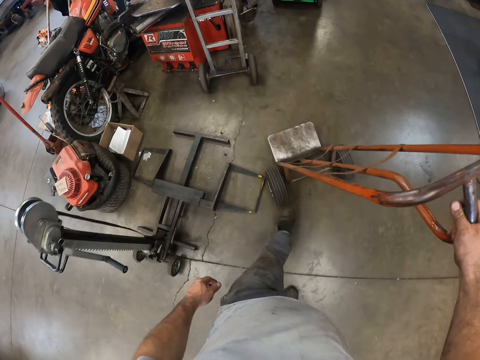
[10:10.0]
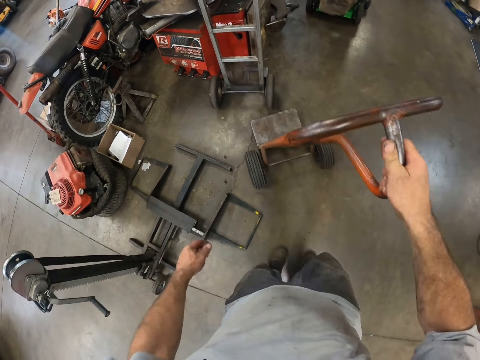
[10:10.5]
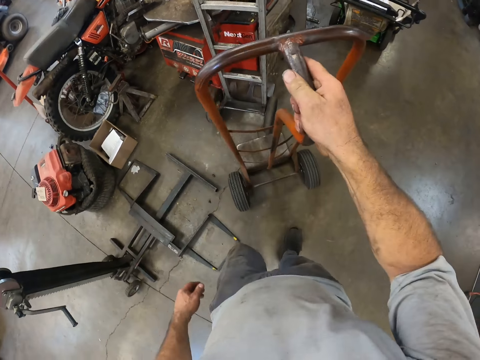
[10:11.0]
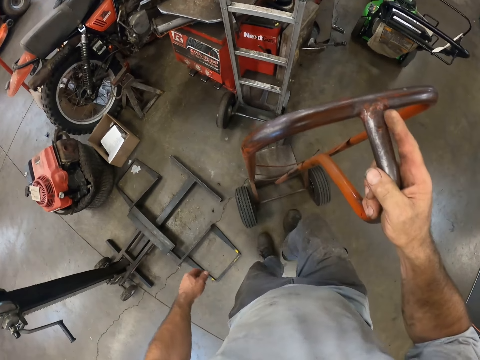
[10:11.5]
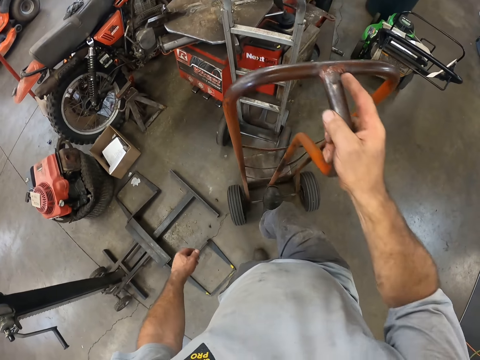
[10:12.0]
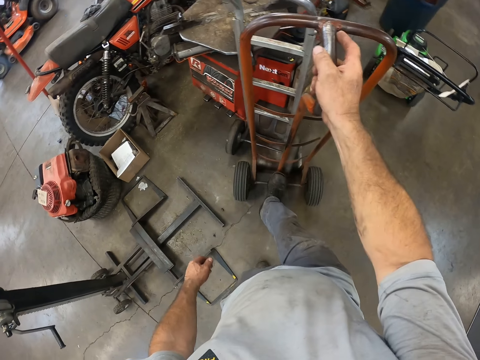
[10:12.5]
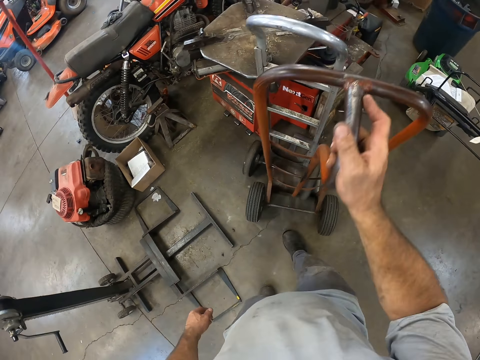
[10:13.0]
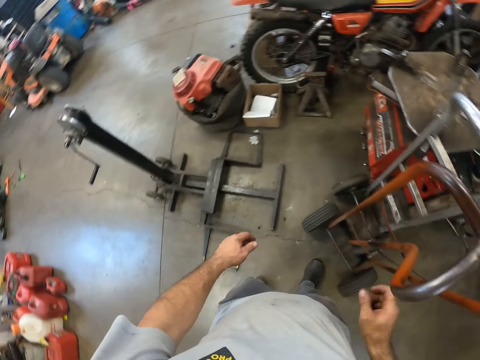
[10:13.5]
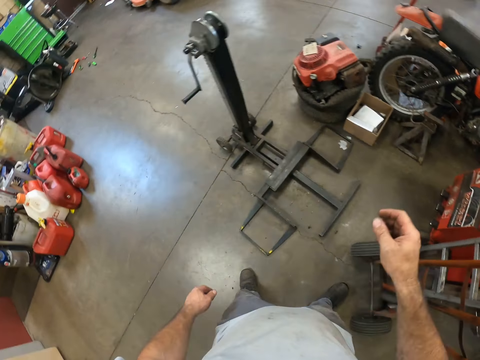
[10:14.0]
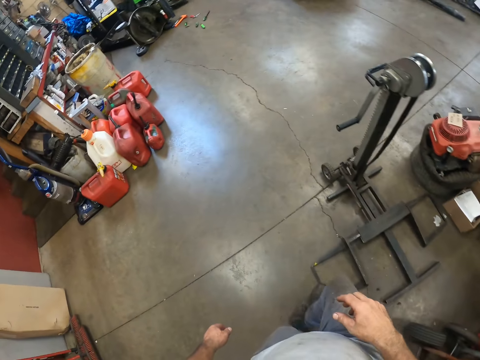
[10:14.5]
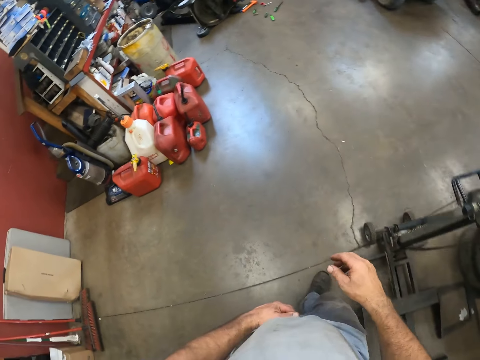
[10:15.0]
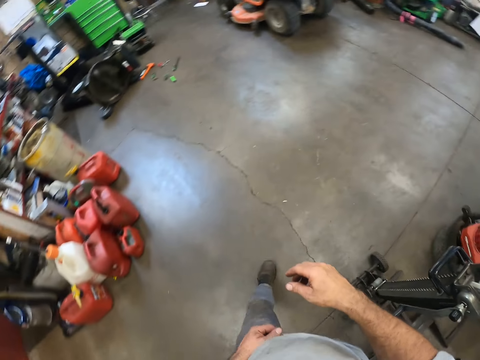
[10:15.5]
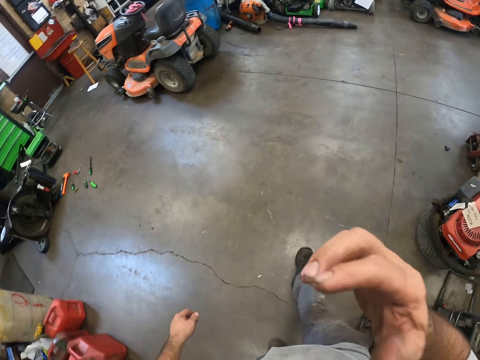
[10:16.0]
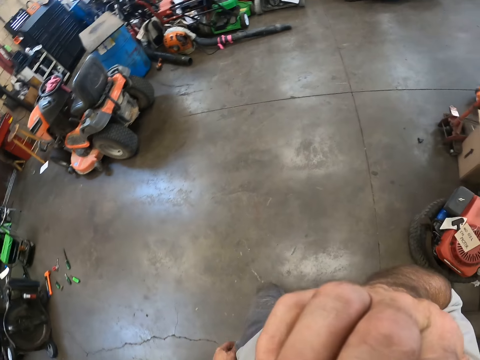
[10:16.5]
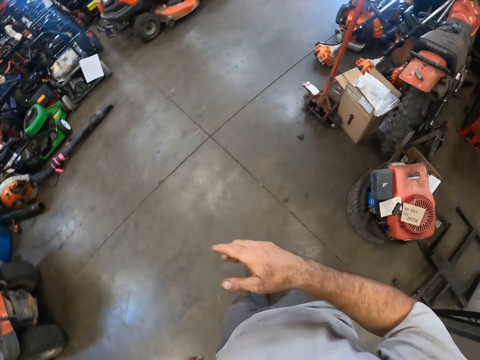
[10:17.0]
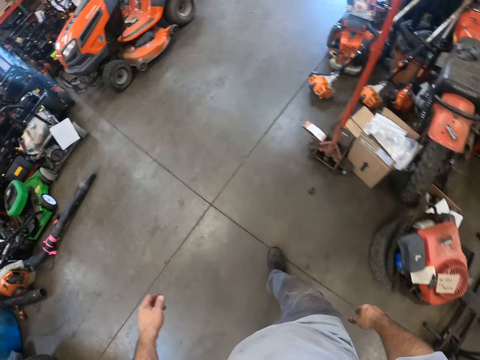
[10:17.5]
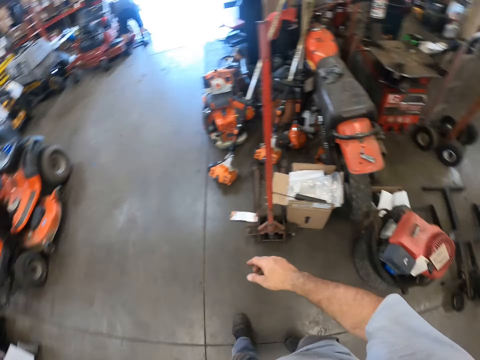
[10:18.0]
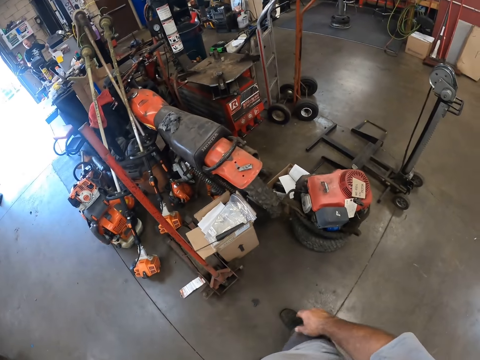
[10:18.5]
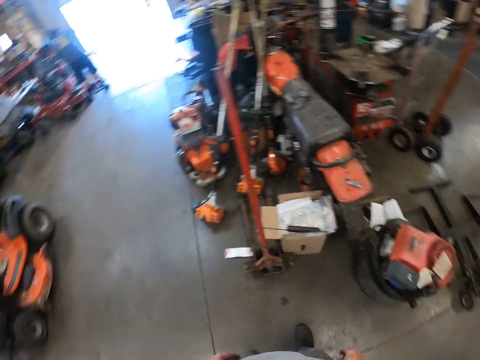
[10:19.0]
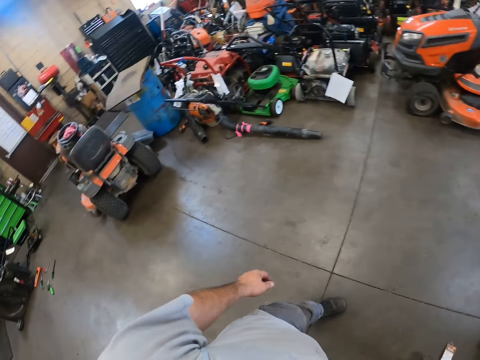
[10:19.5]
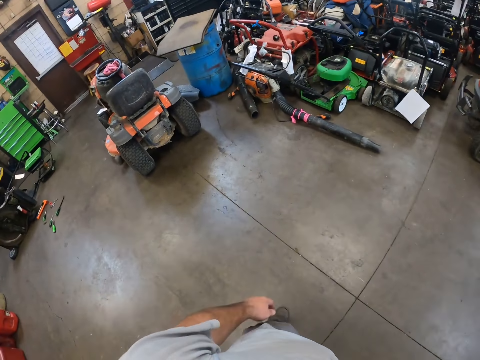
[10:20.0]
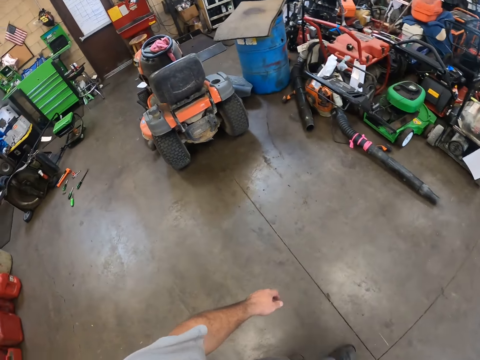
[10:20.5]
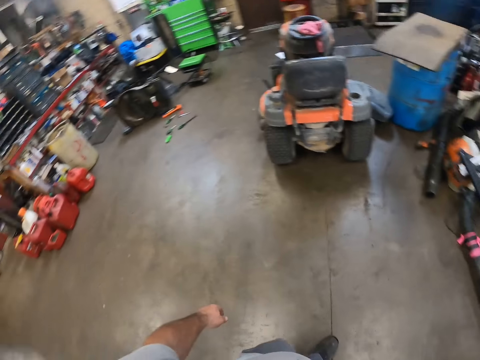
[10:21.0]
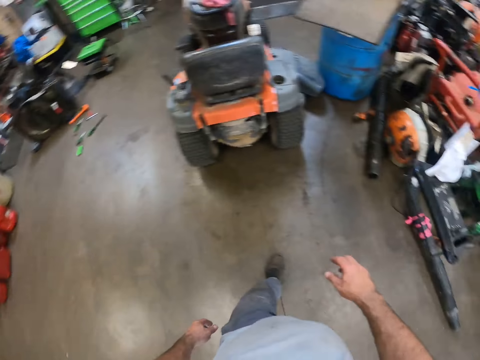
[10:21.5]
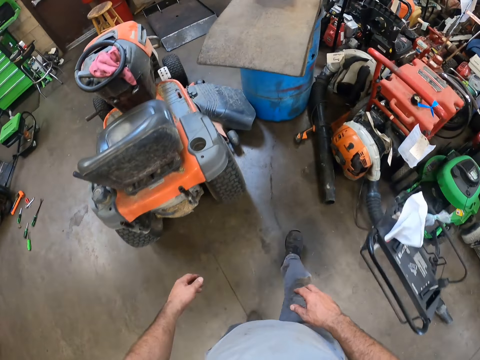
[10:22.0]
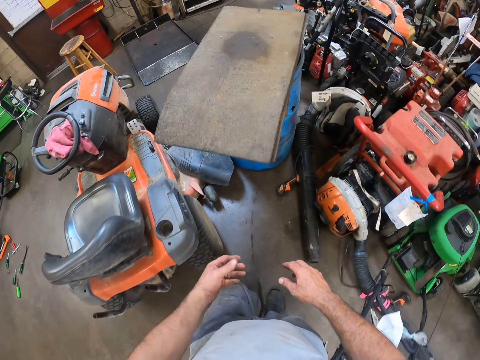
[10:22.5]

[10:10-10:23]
The camera wearer stops pushing the sack truck. He moves the sack truck with his right leg. He steps on a hand trolley with a leg and parks the hand trolley in a garage. He removes his right hand from the sack truck. He walks around the garage. He touches his face. He lifts up a hand. He walks around the garage. He looks around the garage. He walks around the garage.

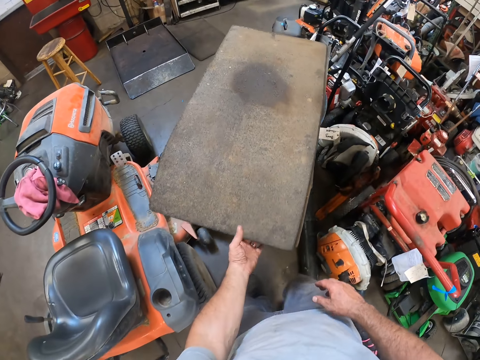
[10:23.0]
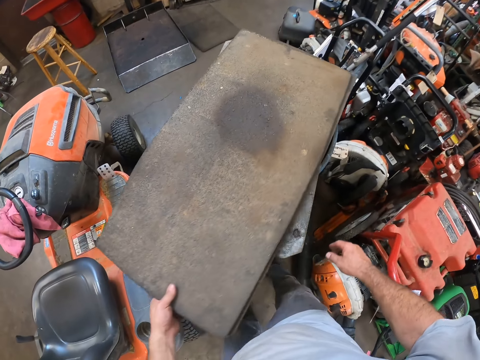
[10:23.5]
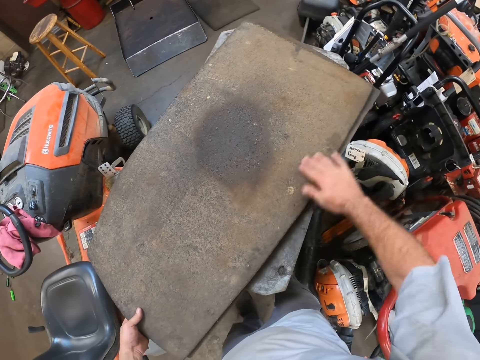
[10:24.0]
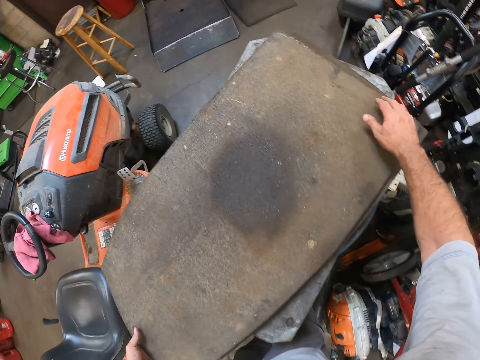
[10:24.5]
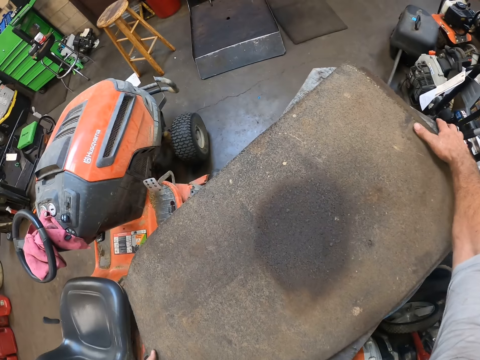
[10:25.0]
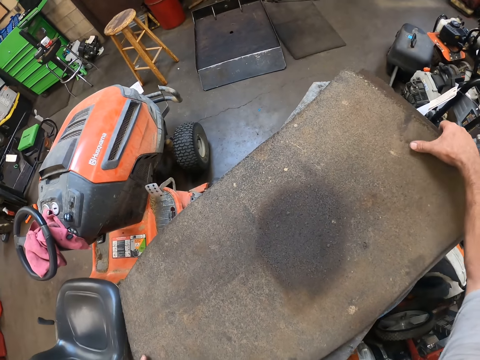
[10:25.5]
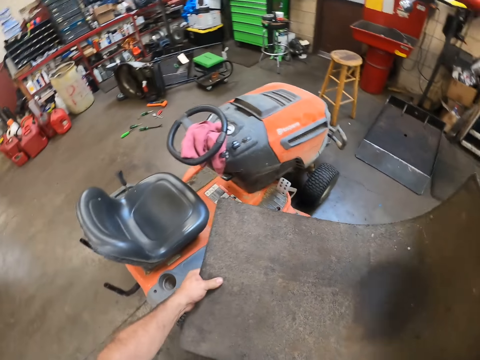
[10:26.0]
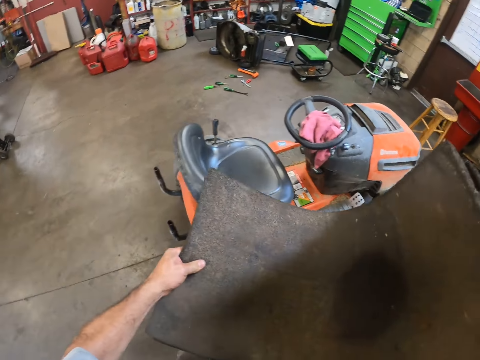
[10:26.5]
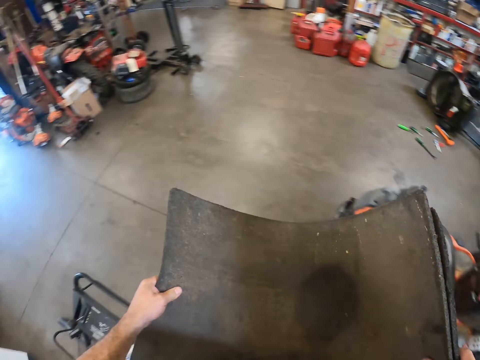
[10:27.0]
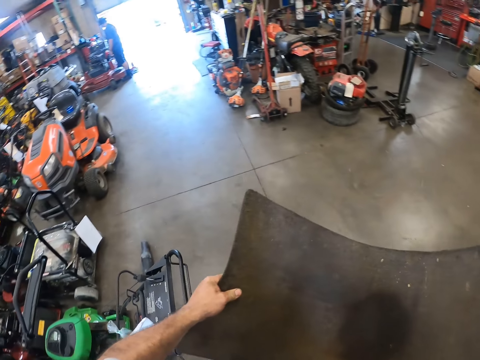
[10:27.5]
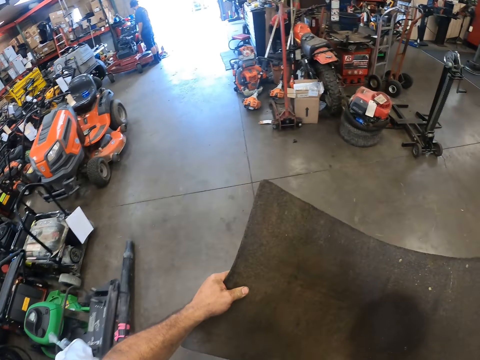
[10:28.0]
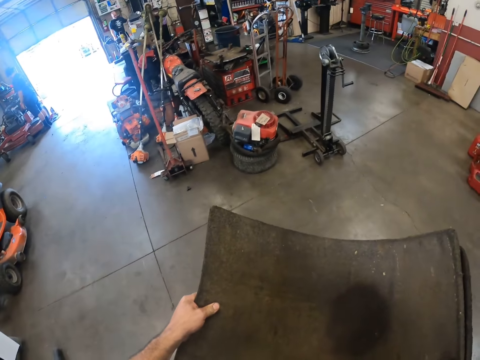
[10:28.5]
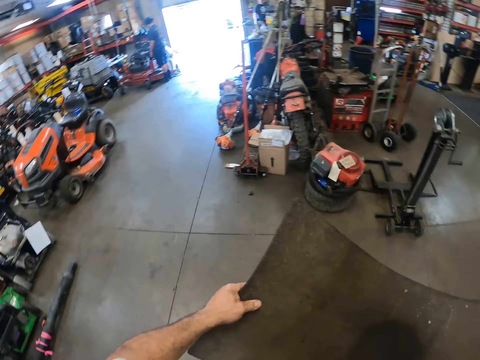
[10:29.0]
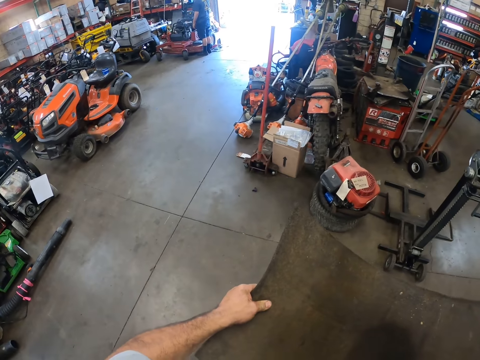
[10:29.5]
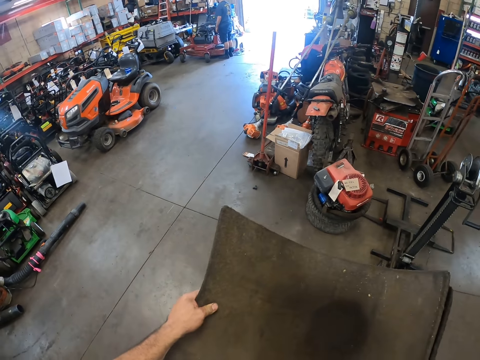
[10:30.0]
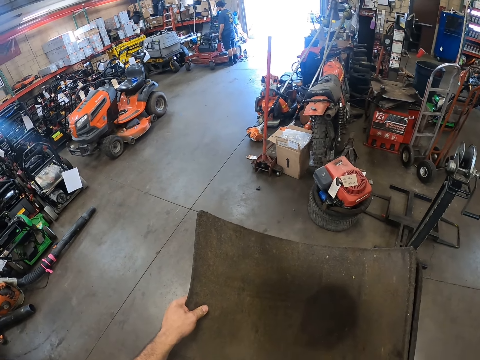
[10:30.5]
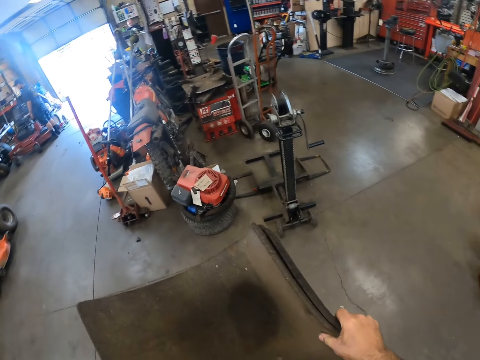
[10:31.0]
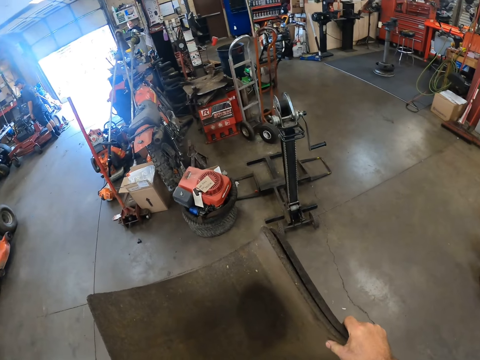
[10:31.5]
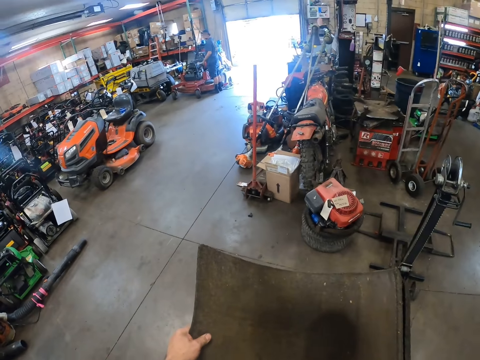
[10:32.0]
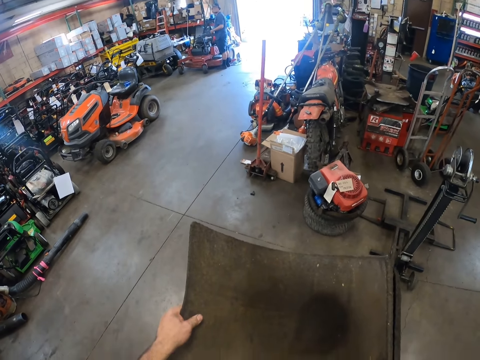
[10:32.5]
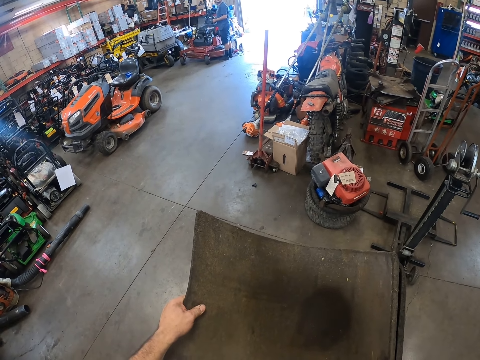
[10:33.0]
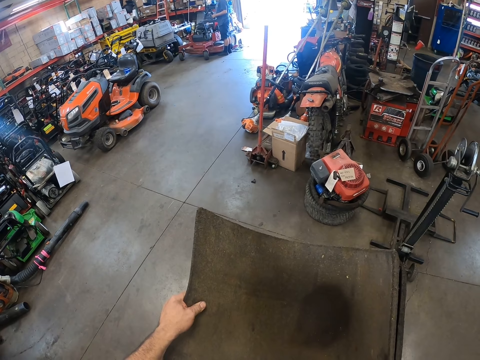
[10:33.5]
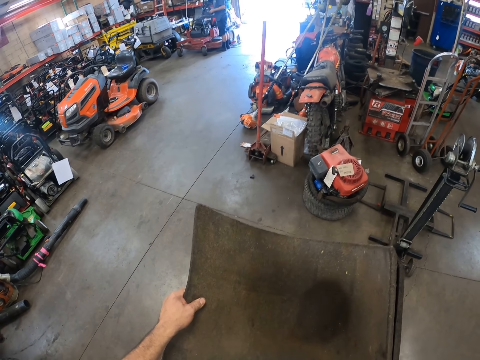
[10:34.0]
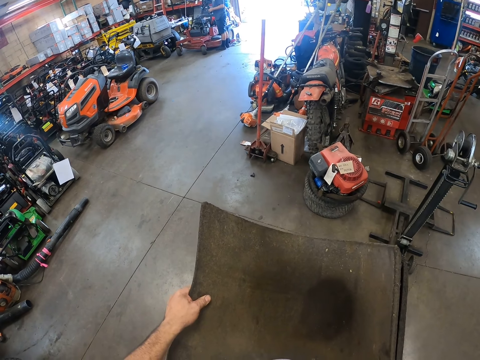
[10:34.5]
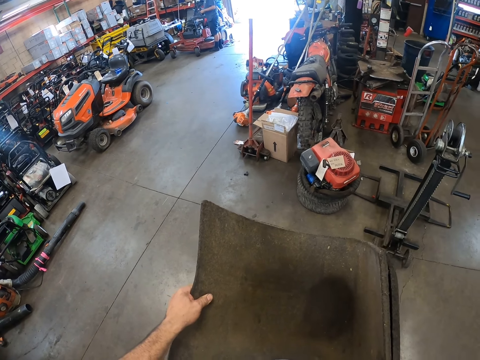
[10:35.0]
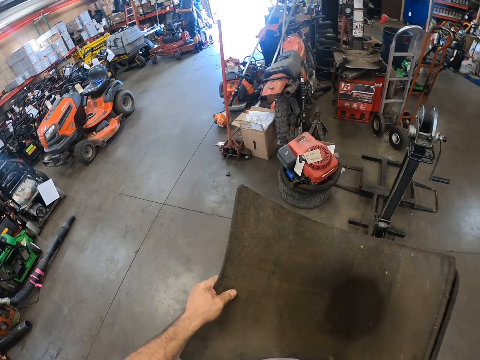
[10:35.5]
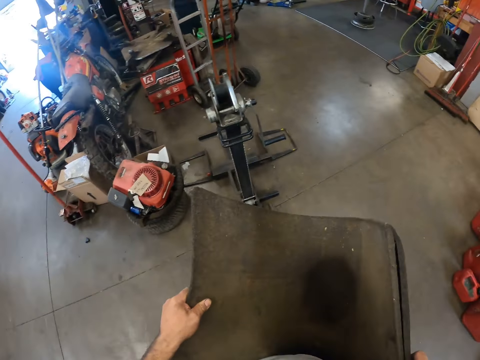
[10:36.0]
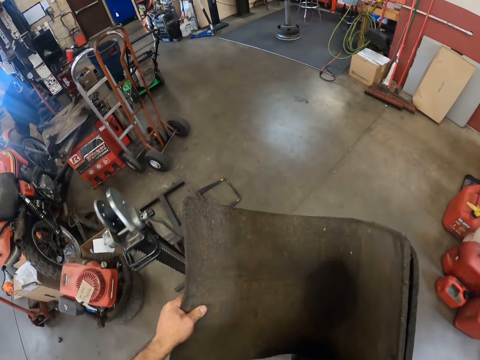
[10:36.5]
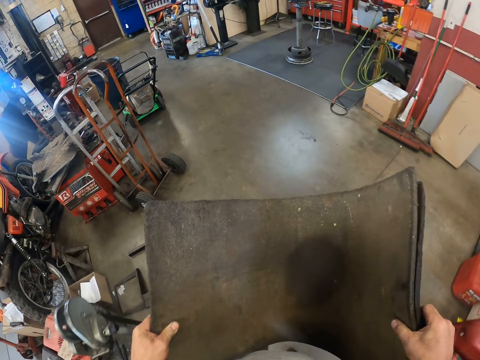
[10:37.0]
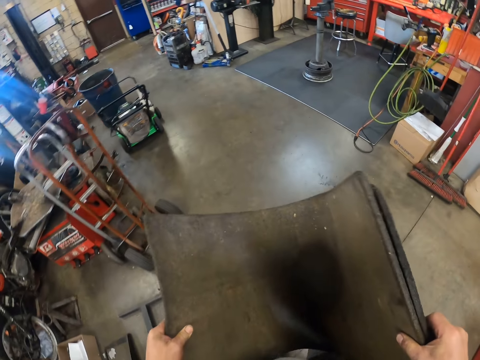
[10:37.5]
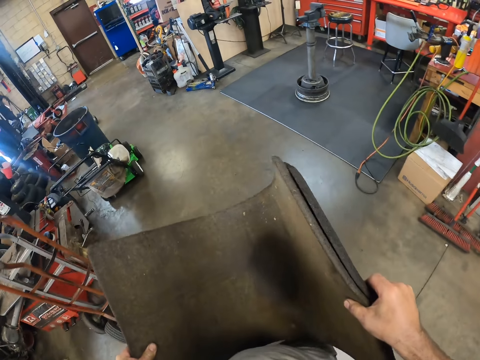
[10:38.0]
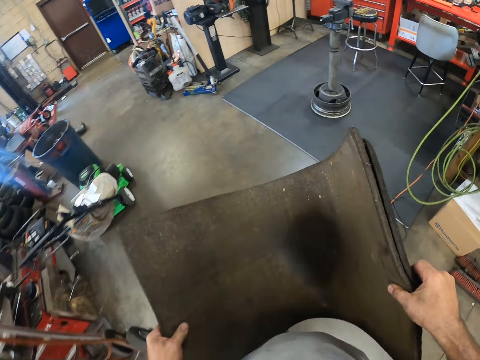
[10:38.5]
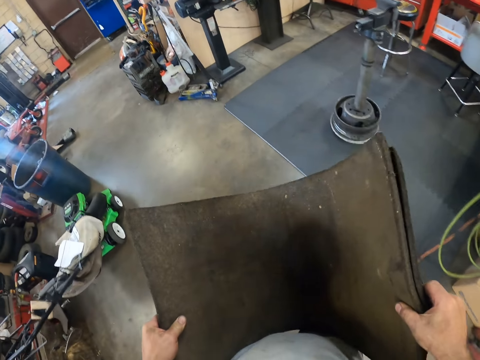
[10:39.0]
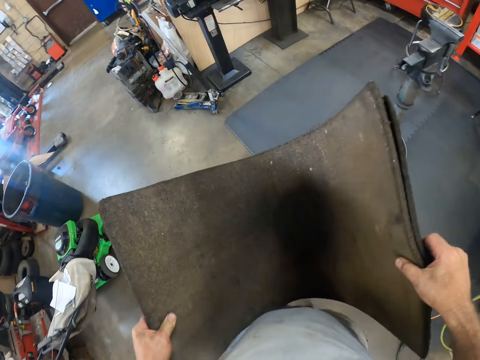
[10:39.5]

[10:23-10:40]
The camera wearer touches a carpet with his left hand. He picks up mats from a container. He dusts the carpet with his right hand. He holds the carpet with his right hand. He carries the carpets with both hands. He walks around a garage. He looks around the garage. A man moves around the garage. The camera wearer walks around the garage.
